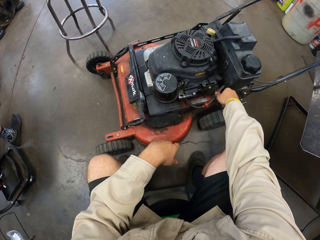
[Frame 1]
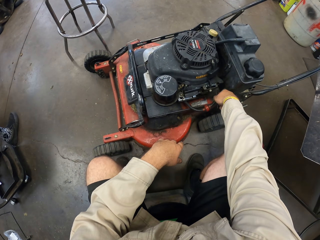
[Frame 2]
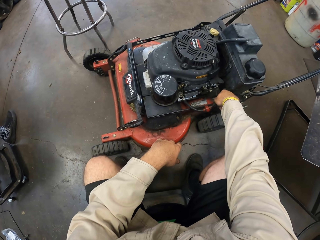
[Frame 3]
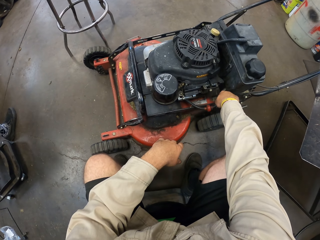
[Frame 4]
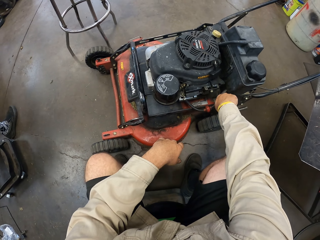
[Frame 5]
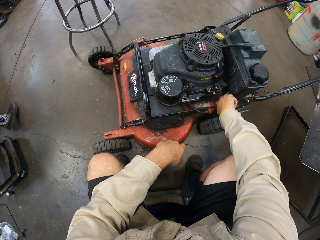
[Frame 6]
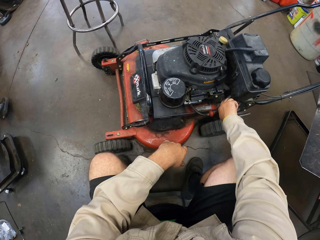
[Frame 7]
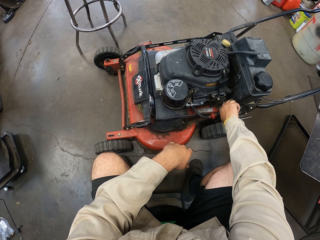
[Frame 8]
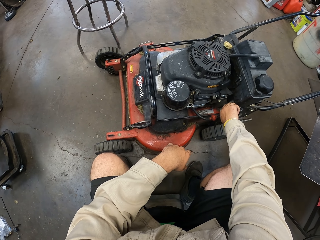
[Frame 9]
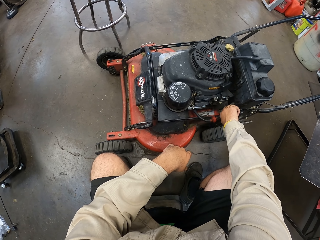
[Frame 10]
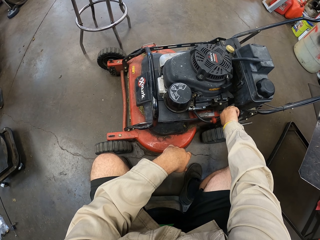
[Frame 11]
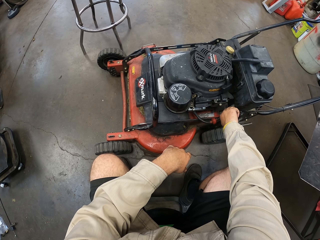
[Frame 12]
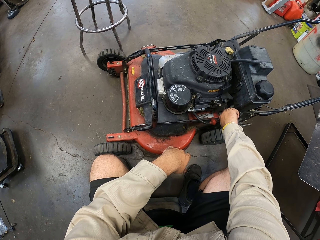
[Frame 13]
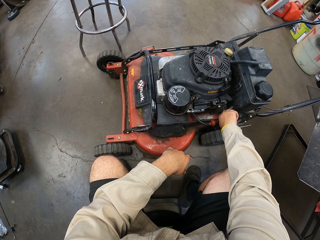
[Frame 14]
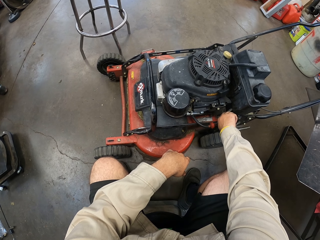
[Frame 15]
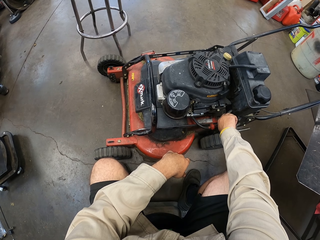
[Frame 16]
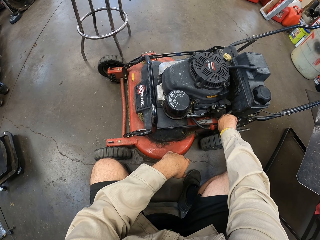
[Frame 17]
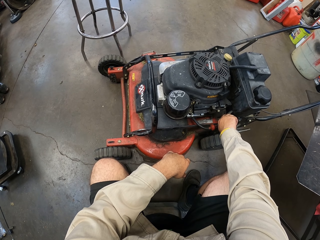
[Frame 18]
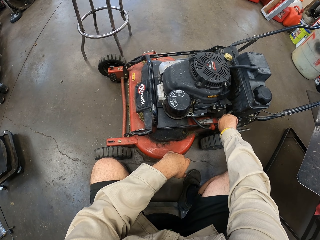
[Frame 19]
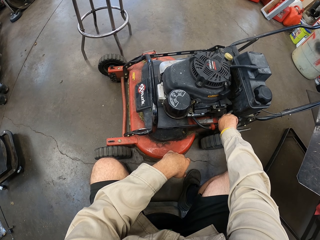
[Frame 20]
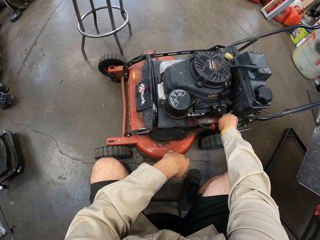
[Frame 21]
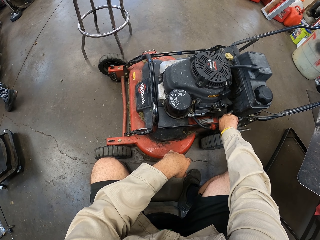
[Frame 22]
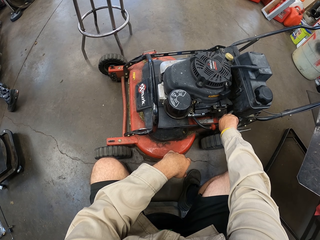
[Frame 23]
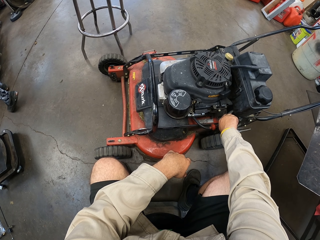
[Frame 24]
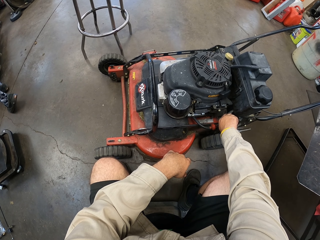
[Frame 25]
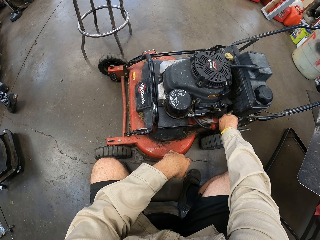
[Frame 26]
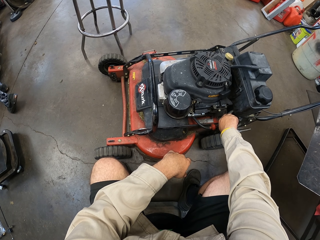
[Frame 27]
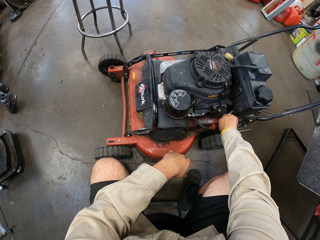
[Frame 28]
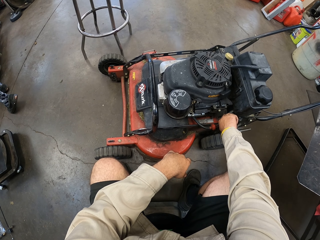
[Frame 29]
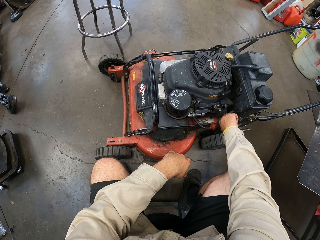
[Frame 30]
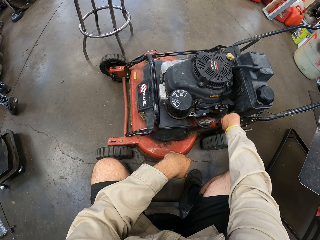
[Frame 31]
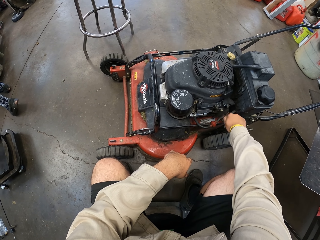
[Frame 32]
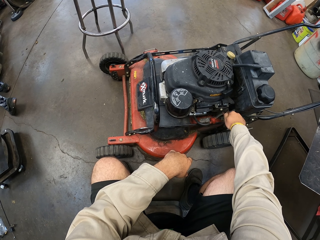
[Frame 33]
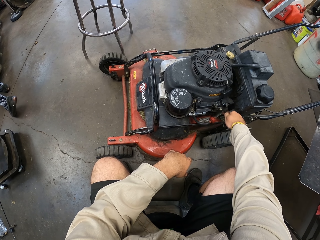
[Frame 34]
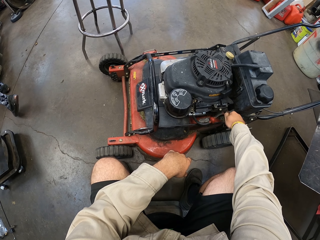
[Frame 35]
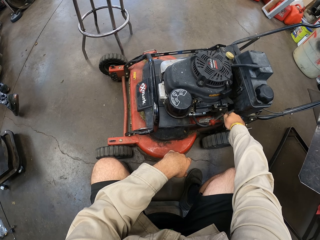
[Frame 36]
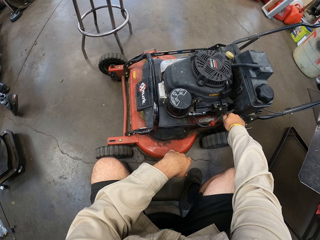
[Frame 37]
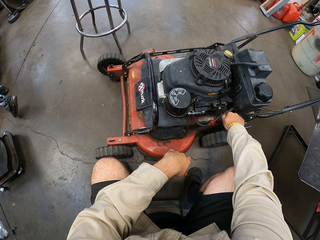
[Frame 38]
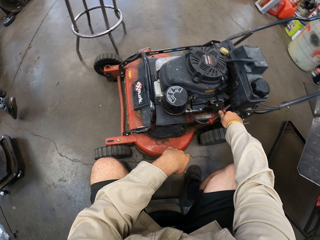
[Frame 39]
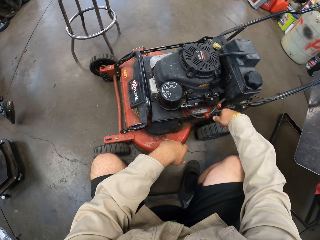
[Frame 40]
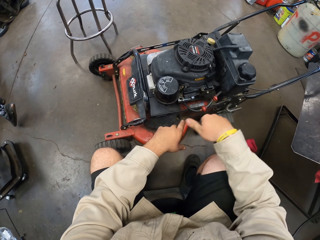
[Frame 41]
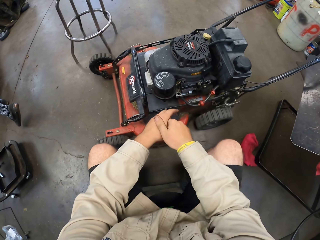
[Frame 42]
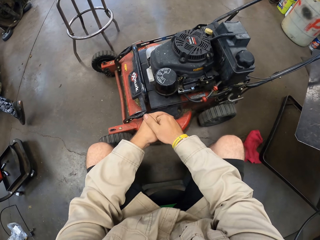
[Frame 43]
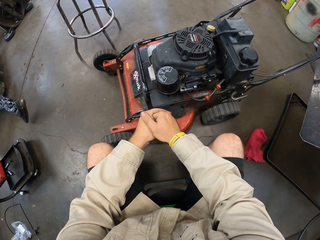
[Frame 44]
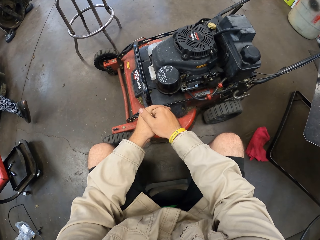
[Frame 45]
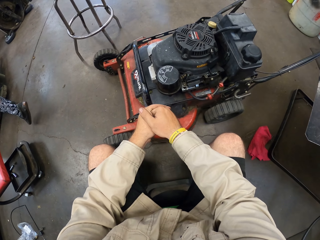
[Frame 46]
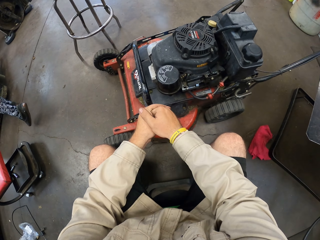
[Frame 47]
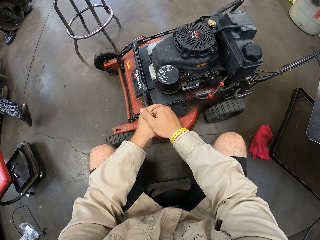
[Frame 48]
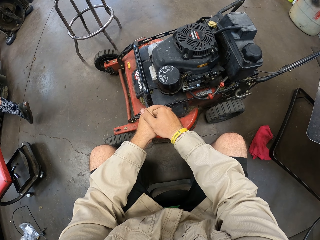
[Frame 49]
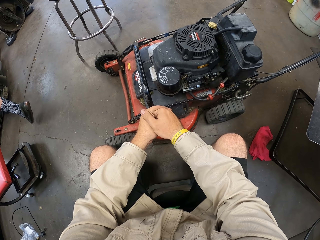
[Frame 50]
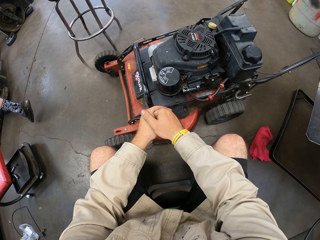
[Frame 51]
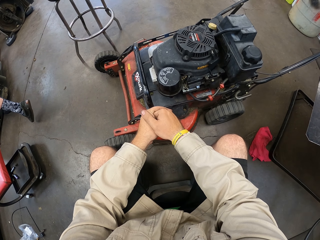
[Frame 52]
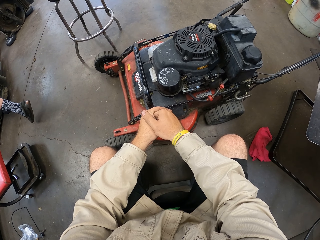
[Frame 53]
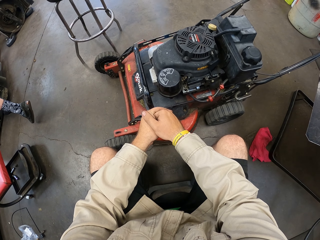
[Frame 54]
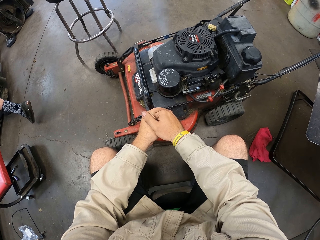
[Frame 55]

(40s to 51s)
The camera wearer touches on the lawn mower. A man moves his leg. The camera wearer holds a spare on the lawn mower. The man lifts his leg. The camera wearer moves their hand away from the lawn mower and crosses their hands.

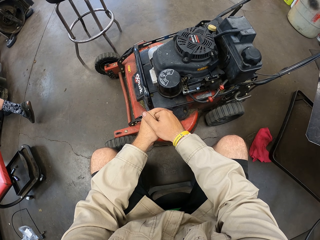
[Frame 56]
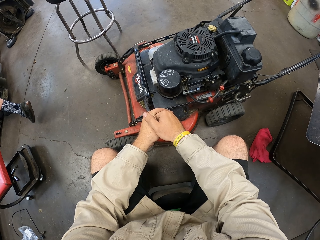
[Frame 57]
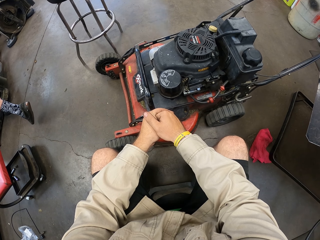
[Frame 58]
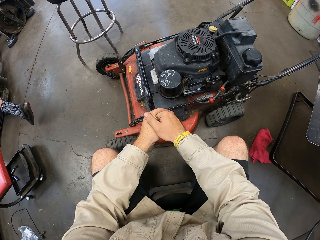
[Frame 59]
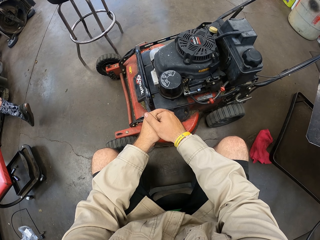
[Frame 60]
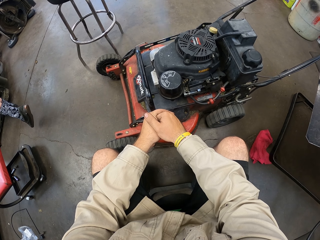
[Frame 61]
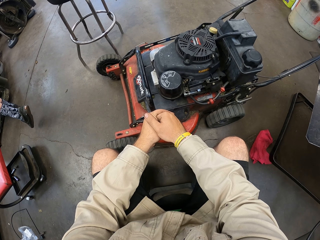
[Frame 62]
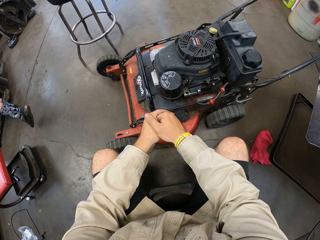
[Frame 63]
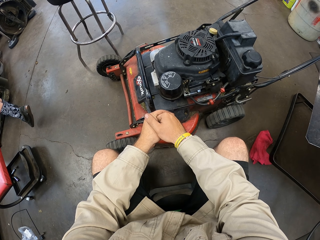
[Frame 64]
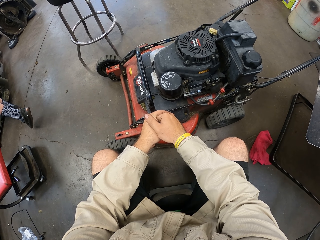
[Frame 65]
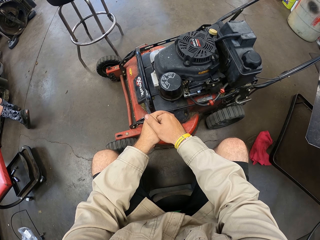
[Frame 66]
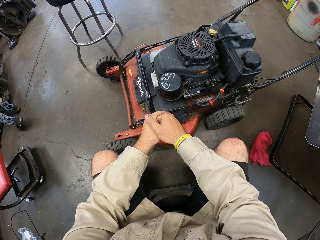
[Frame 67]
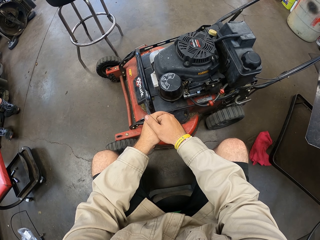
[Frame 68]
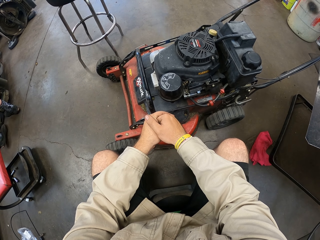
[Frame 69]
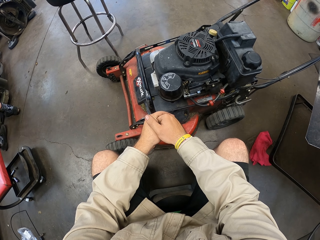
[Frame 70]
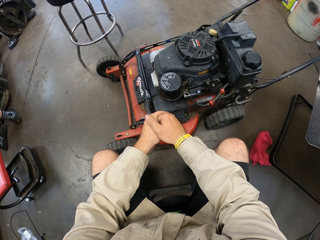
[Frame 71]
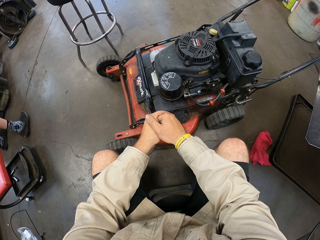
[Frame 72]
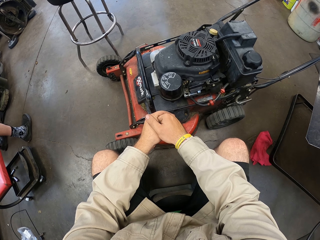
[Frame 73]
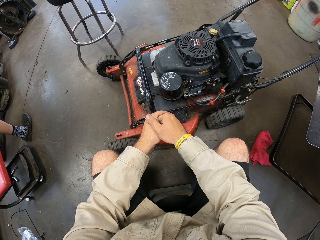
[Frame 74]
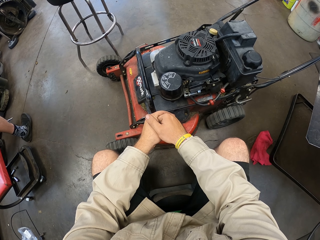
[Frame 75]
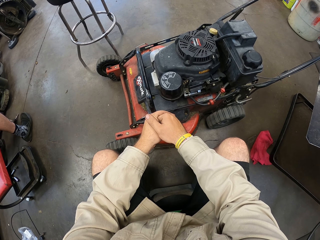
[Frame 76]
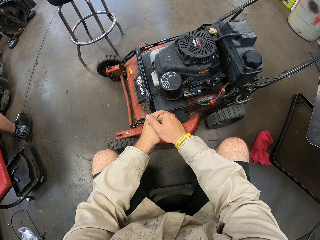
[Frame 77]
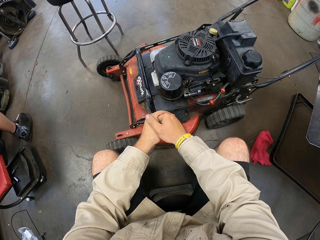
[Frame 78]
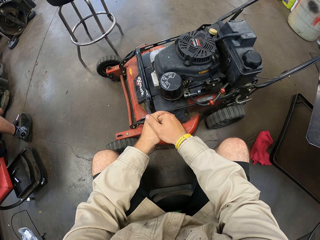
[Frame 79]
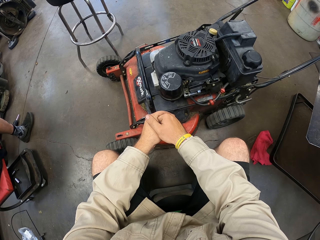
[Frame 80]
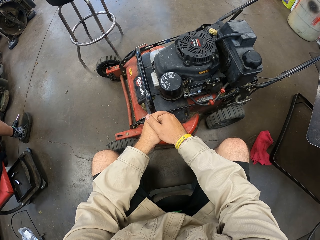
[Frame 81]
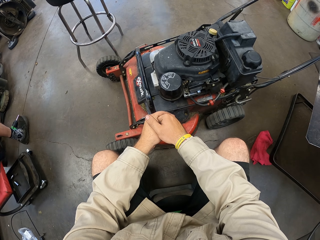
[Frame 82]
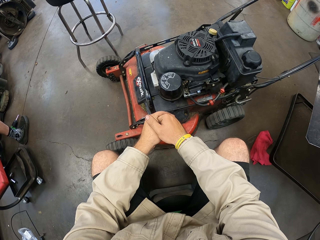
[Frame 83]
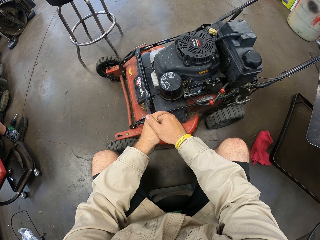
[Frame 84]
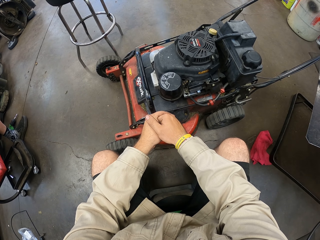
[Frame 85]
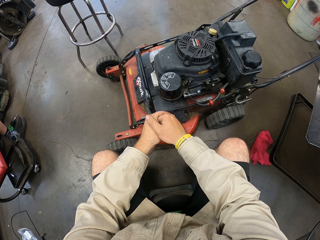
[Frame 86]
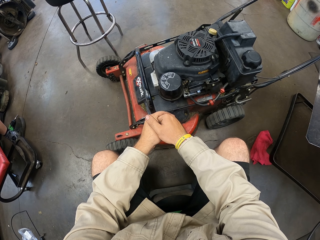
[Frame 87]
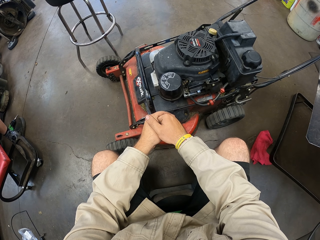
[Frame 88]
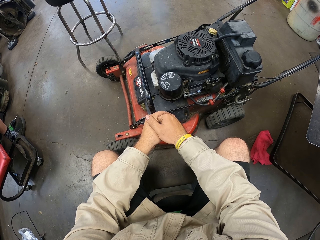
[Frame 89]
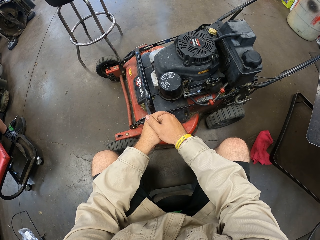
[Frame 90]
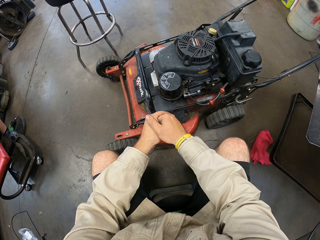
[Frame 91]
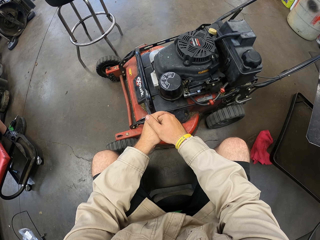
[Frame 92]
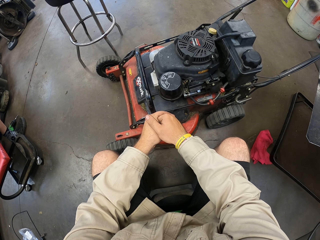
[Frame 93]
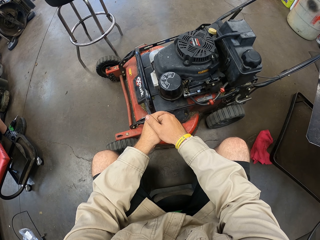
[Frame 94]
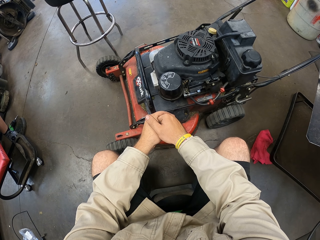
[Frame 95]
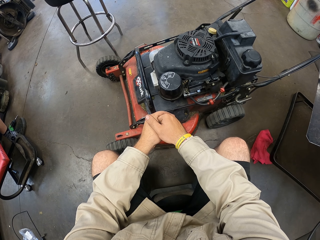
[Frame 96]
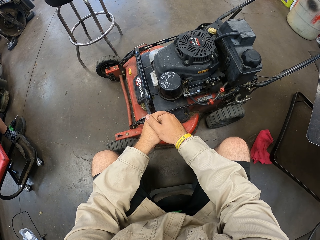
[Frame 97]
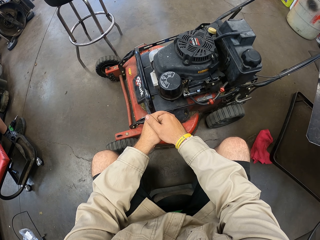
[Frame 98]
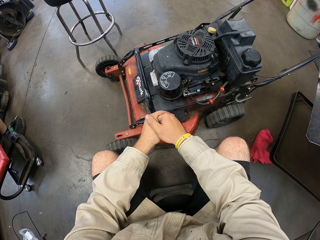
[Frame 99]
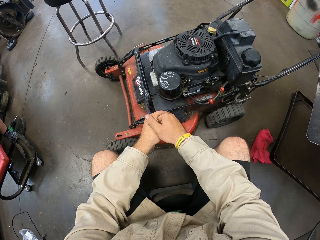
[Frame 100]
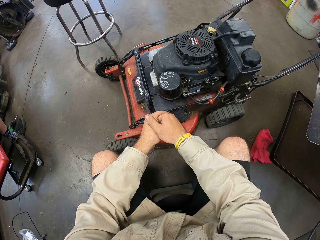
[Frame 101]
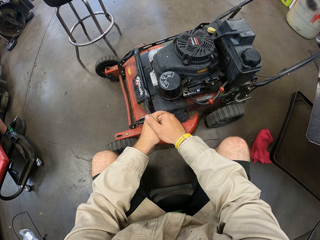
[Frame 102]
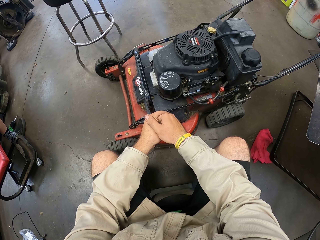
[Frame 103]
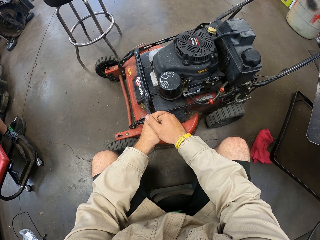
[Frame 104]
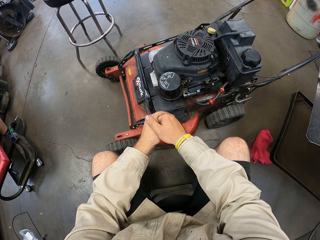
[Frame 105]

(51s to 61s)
The camera wearer stares around. A man lowers his leg, puts a wrench down and sits down. He sits down again.
